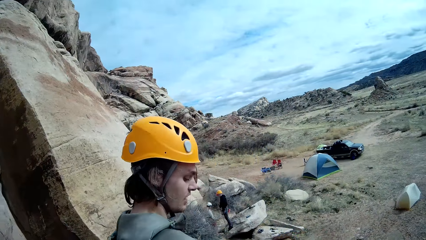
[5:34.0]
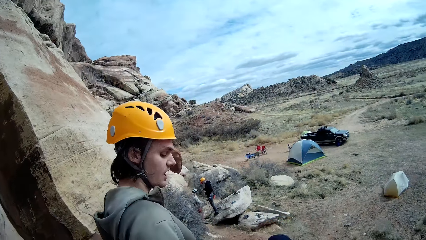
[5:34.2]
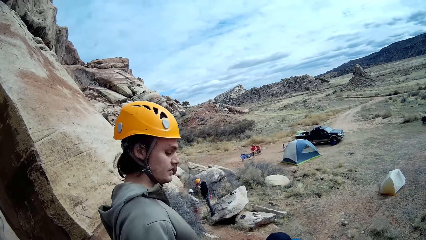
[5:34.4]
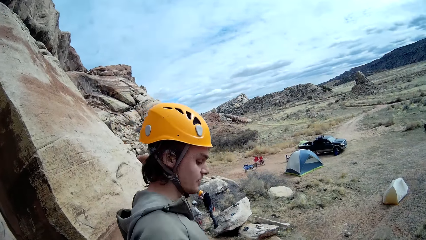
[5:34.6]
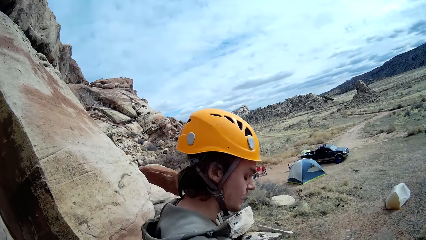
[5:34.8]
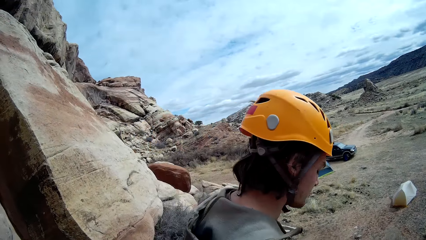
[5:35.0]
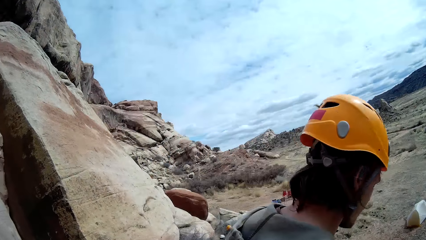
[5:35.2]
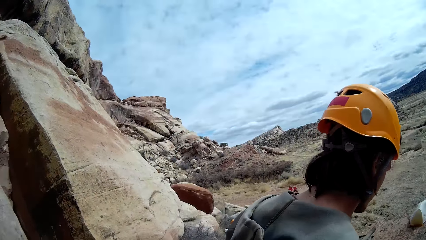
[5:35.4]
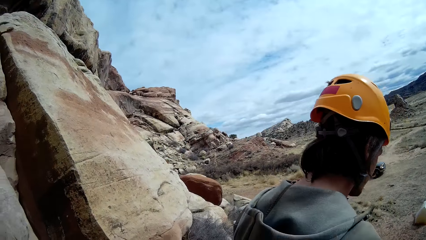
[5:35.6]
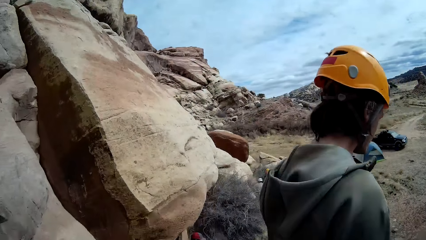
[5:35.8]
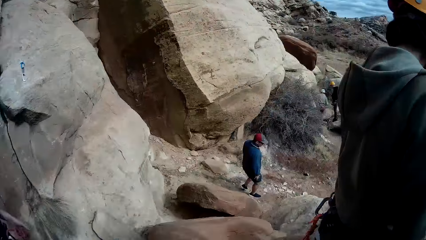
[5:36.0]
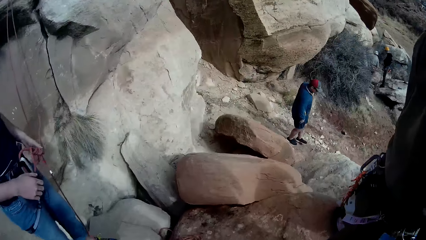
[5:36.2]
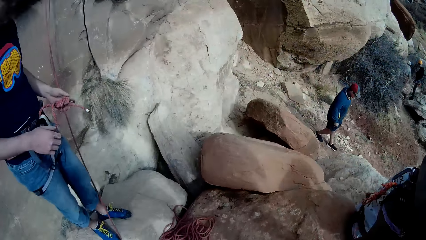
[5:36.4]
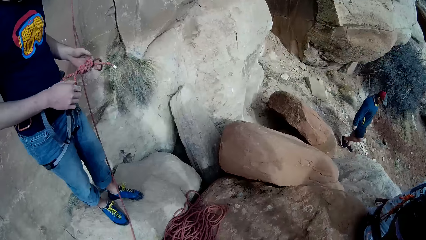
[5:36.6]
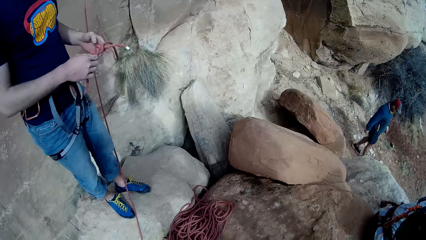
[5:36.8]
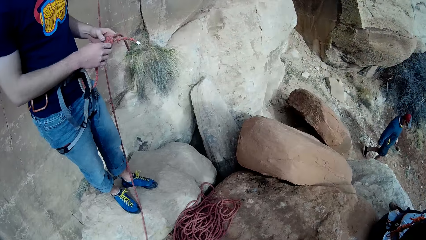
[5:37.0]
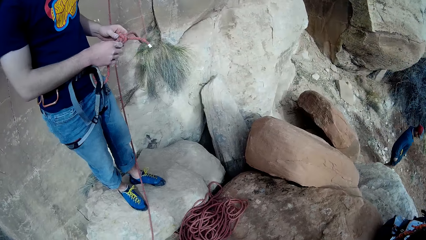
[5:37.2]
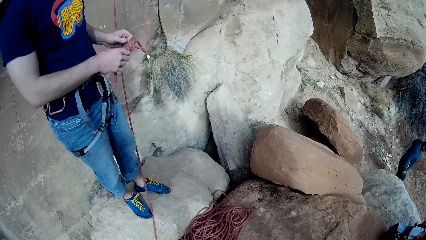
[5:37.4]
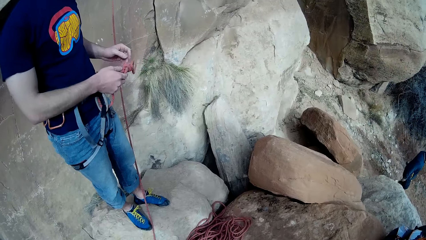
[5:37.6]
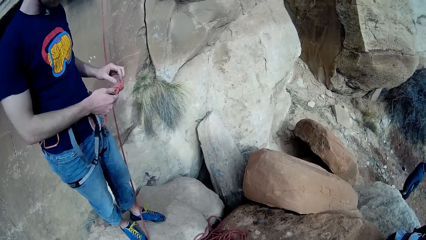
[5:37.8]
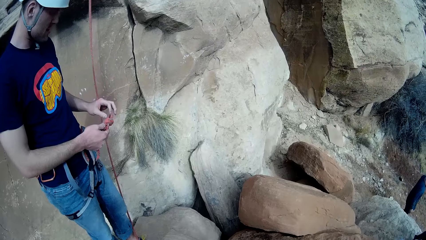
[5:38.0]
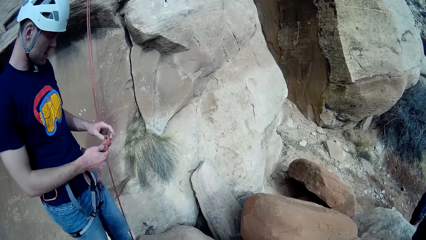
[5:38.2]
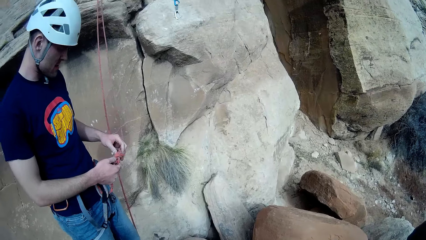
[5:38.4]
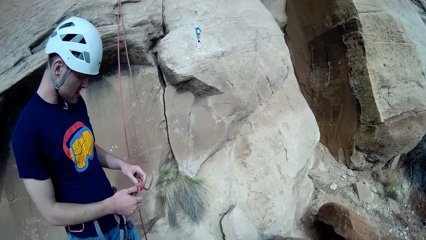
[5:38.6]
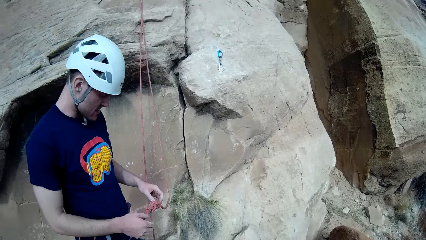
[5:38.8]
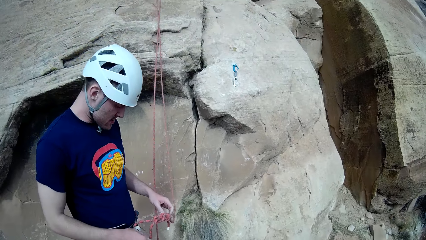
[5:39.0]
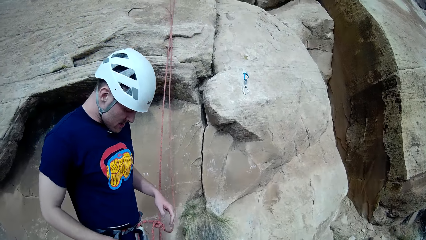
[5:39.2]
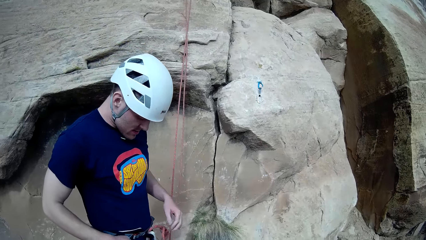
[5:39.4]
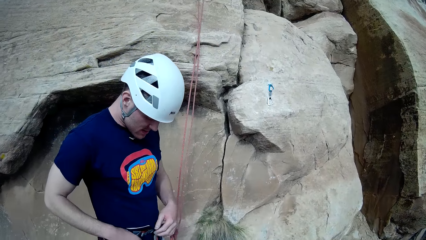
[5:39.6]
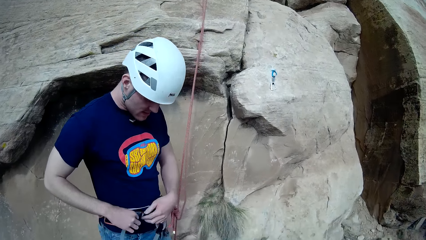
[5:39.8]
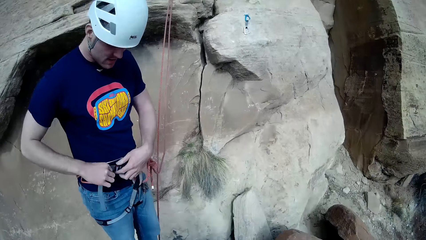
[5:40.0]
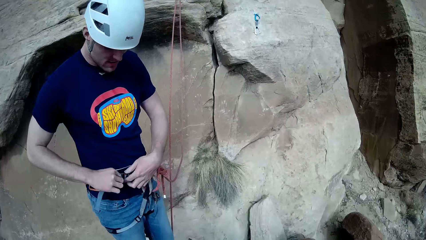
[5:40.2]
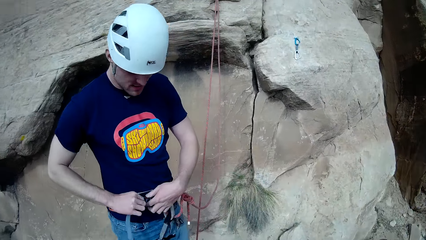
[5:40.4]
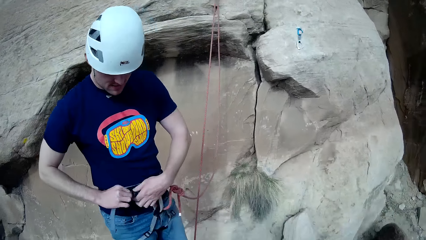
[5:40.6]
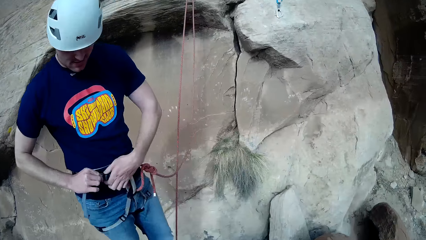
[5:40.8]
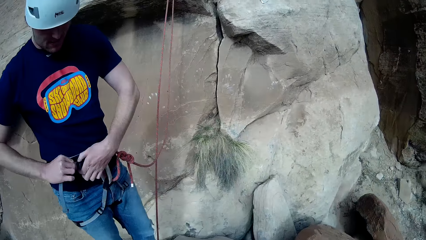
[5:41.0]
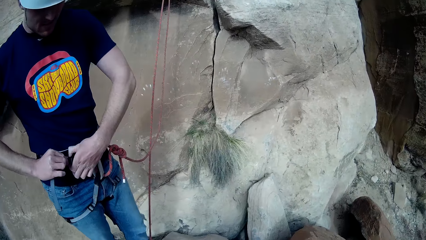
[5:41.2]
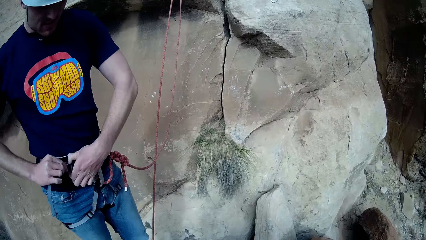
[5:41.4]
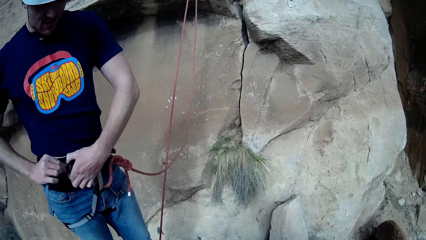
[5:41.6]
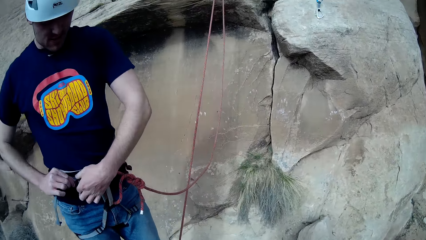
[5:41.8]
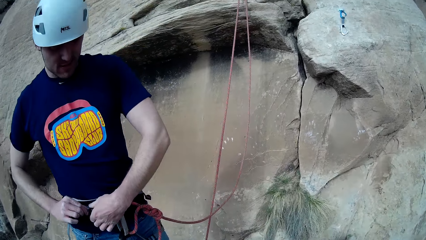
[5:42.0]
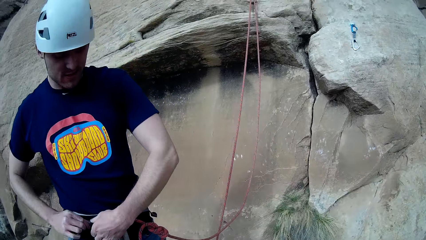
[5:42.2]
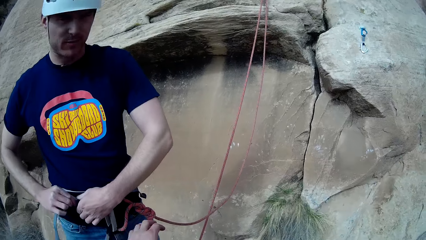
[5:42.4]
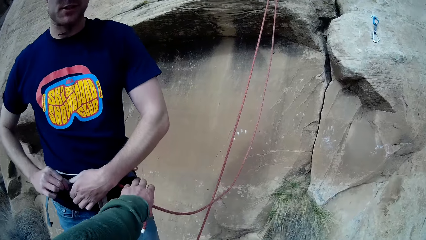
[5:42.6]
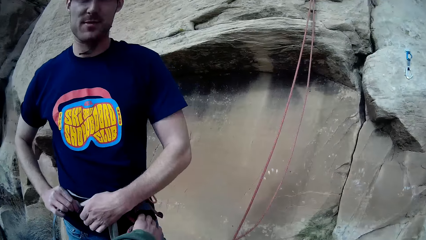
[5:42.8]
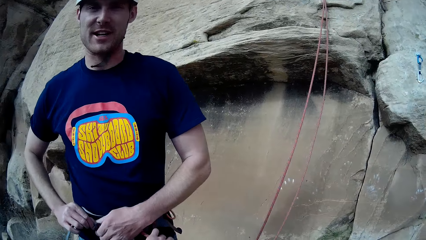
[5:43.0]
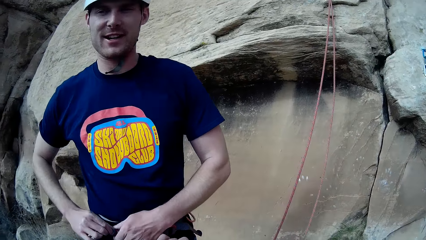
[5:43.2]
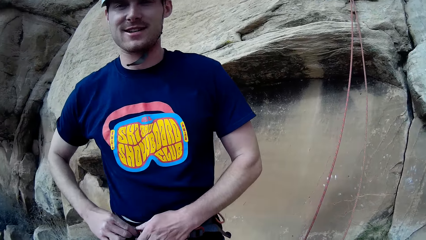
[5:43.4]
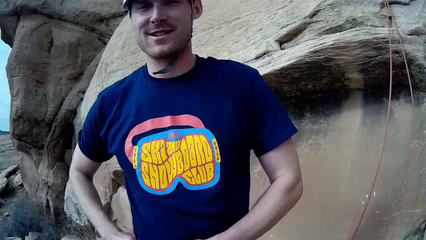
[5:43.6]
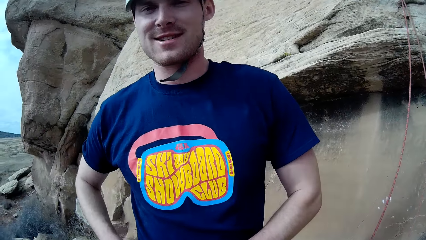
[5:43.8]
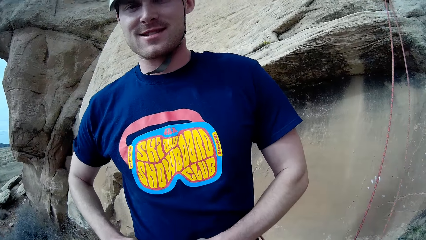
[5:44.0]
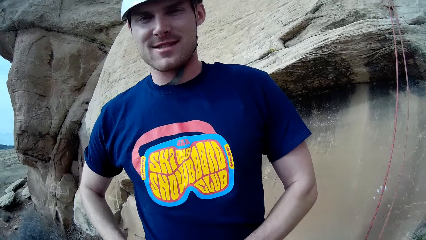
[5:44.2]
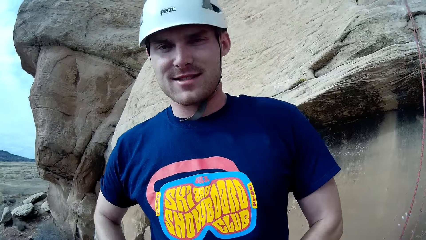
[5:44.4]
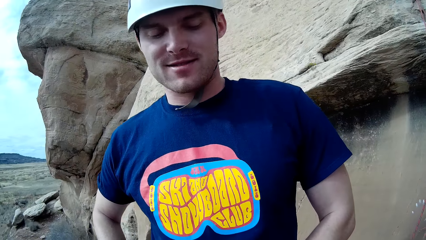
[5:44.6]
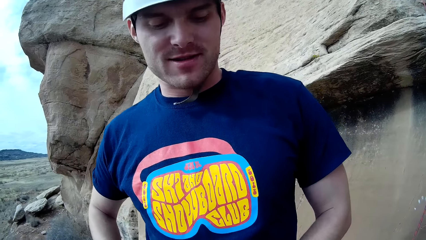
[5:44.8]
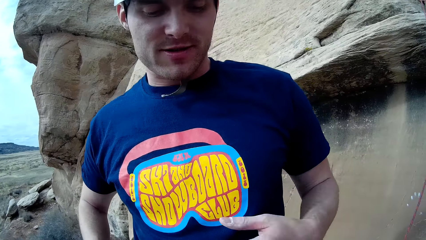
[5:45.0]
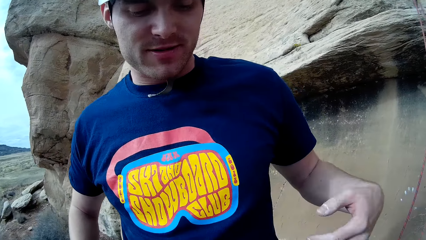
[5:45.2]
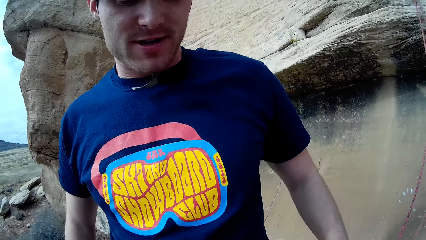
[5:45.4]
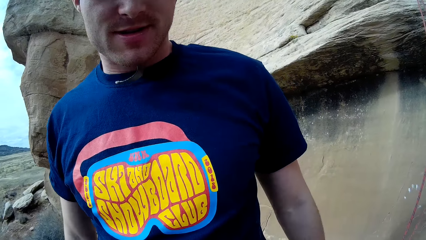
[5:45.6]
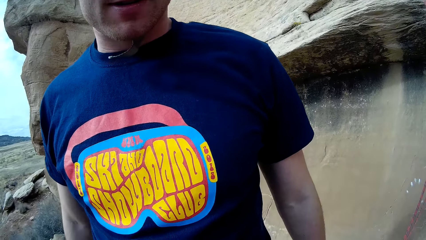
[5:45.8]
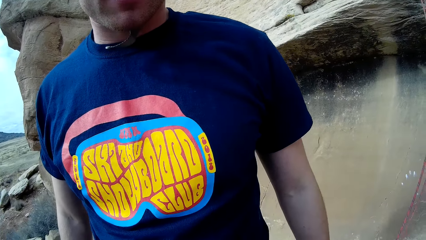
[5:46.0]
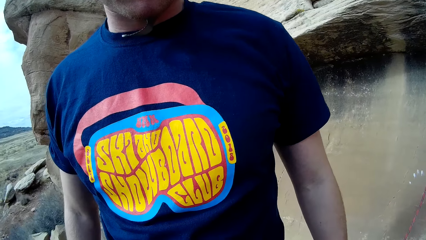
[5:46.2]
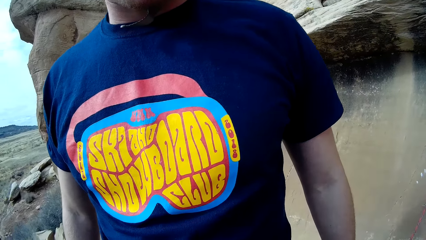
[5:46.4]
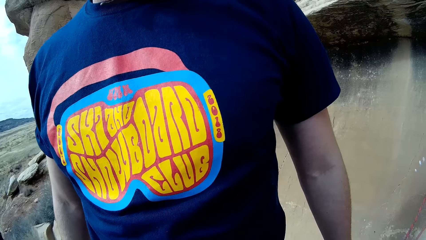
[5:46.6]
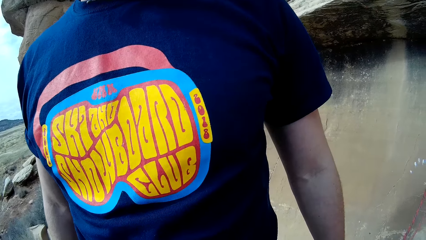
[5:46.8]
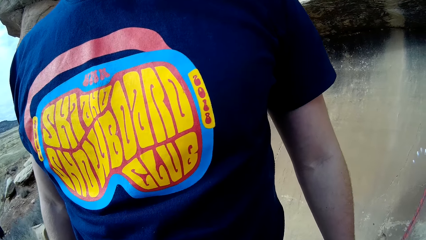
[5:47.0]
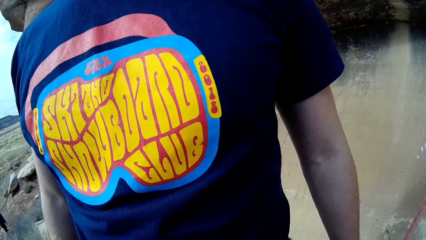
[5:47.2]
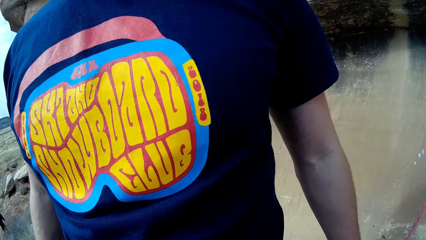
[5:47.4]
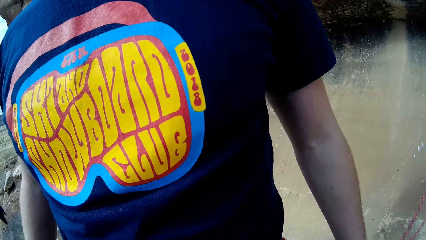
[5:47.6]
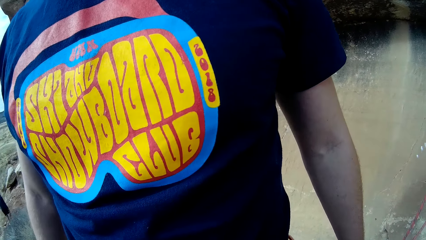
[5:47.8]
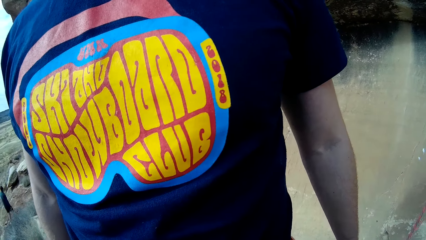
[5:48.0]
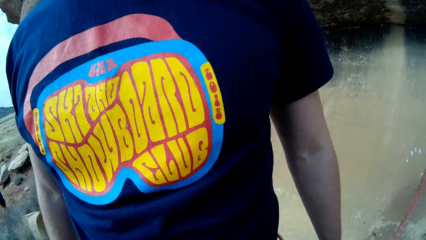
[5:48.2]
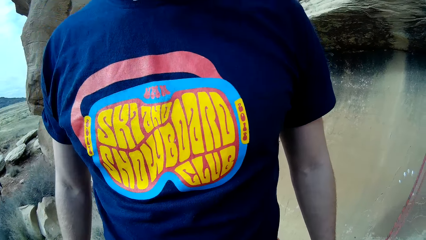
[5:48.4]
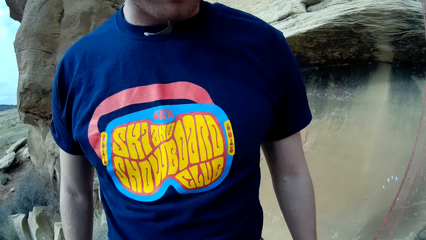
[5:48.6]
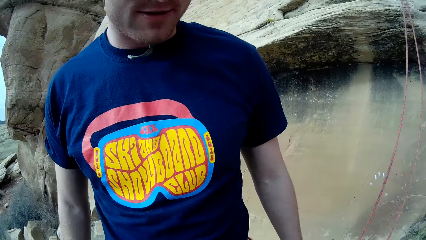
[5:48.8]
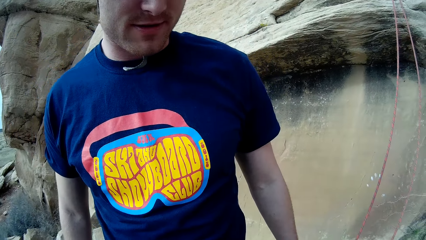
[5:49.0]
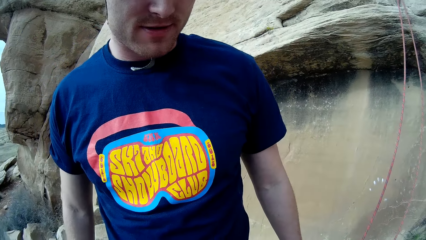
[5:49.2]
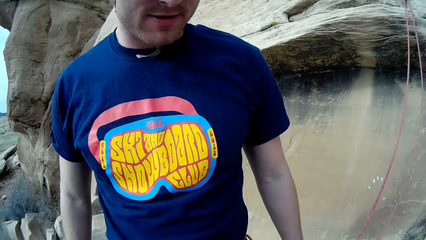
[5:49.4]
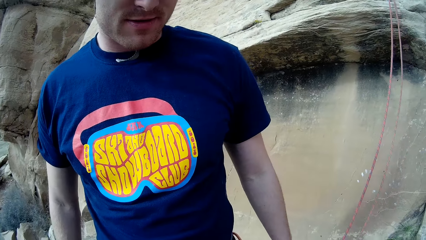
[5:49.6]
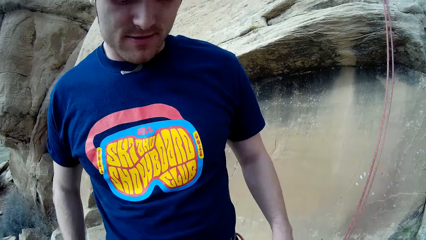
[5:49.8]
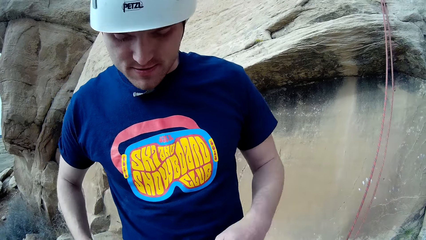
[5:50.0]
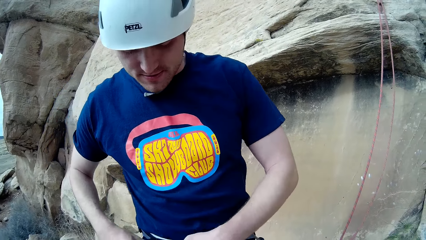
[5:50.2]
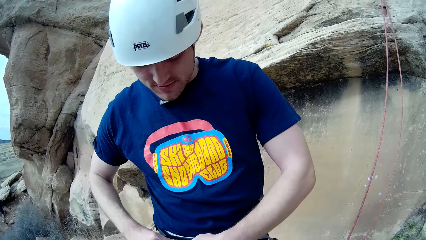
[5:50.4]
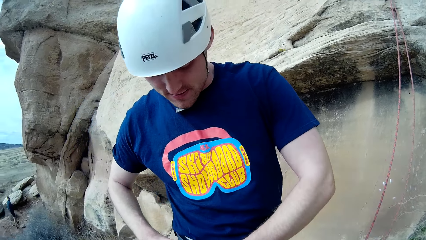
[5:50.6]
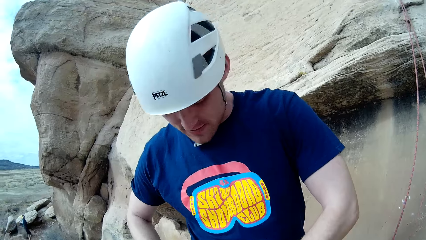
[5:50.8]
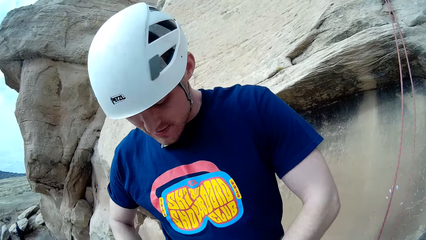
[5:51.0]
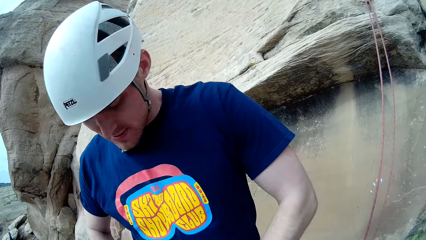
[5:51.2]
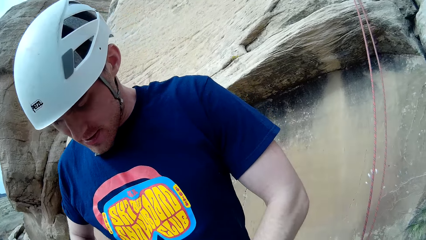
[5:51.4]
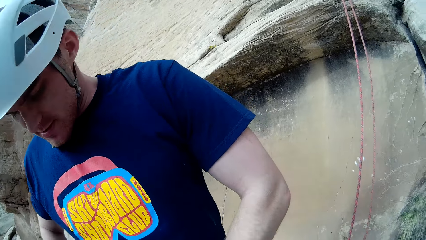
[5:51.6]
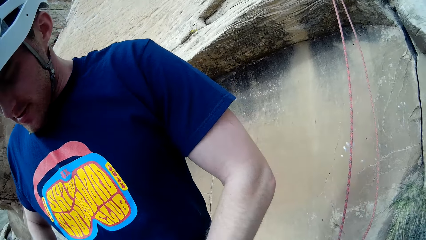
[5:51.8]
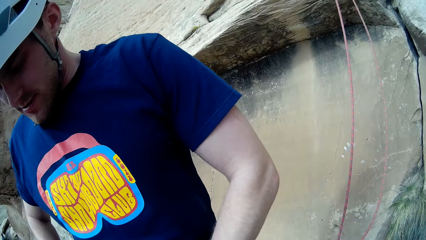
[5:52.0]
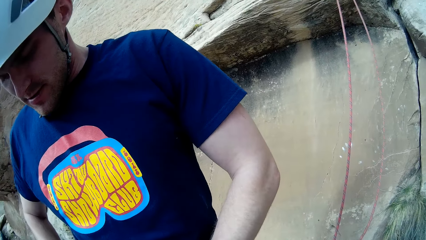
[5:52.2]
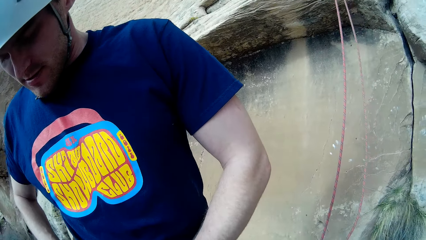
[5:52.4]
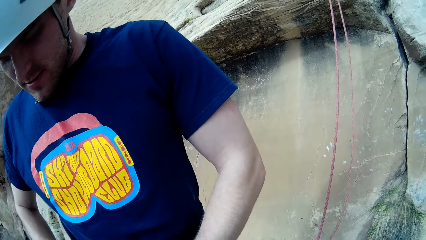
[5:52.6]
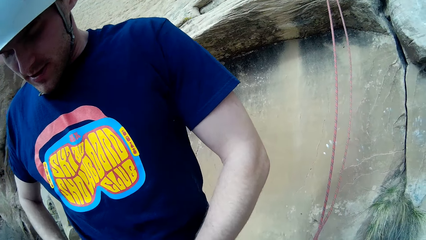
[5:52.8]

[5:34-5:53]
A man touches another man. A third man walks around. A fourth man holds a knot on the rope with his left hand. The fourth man unties the rope. He holds the knot with both hands, drops the knot with his left hand, and loosens his climbing gear on his waist with both hands. The camera wearer holds the knot or belt with his right hand. The fourth man moves a hand. He moves both hands. He moves both hands again. He loosens his climbing gear on his waist with both hands.
